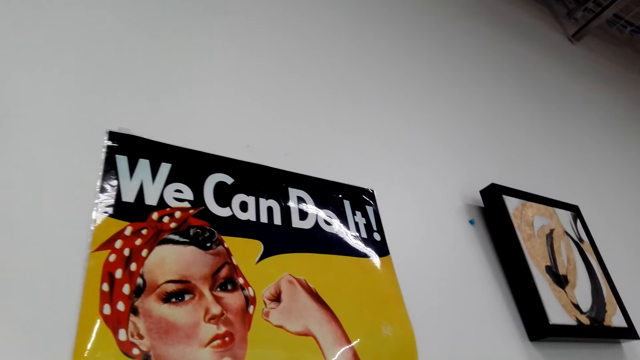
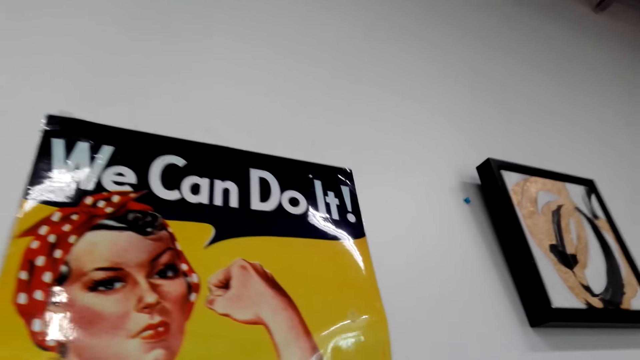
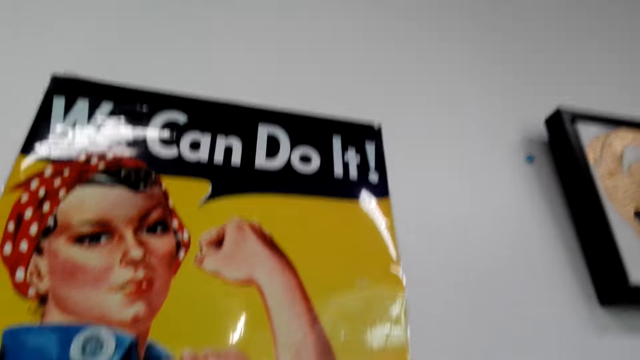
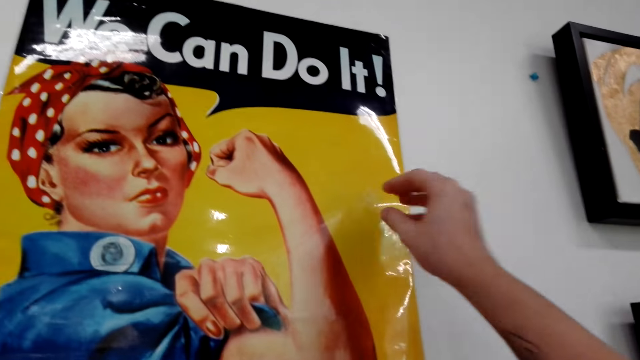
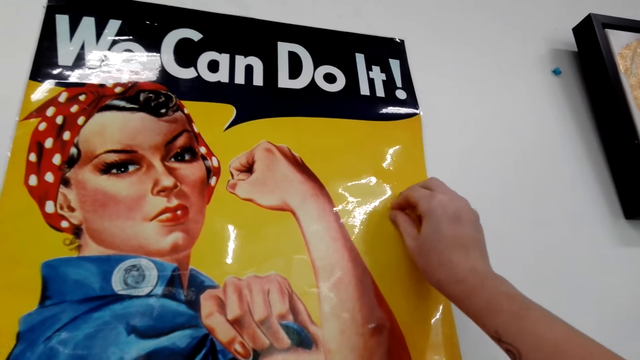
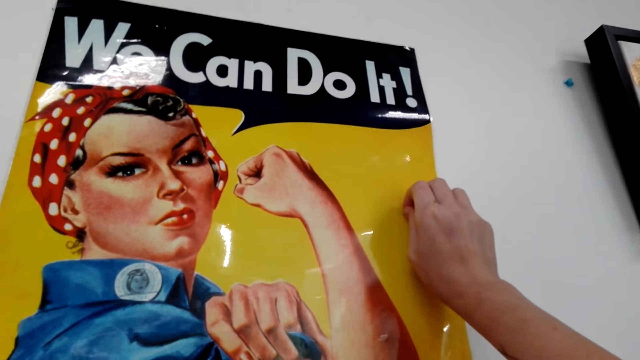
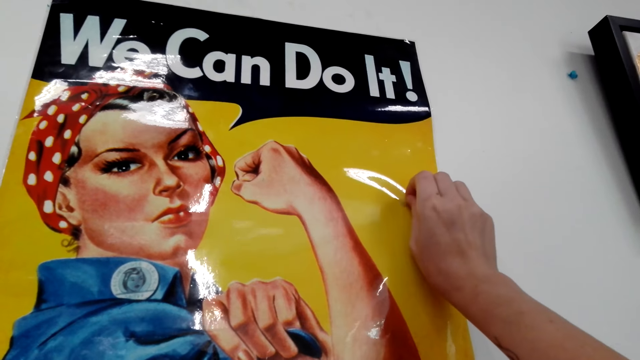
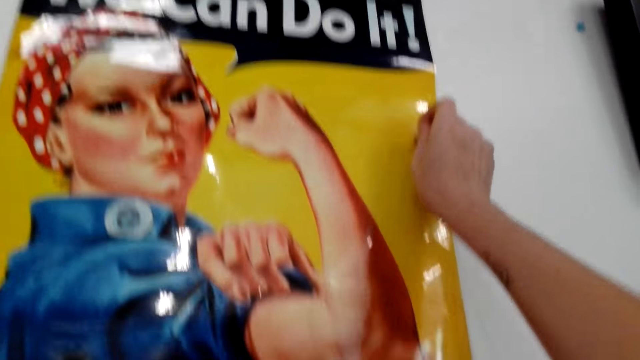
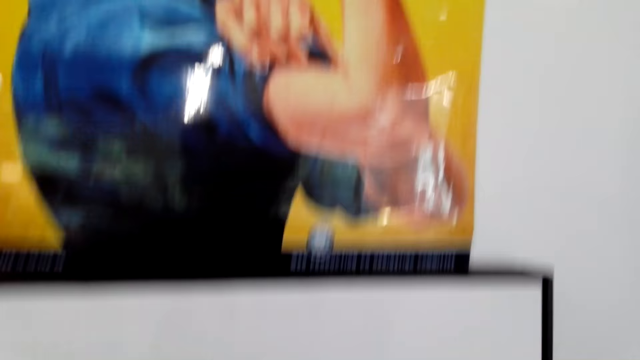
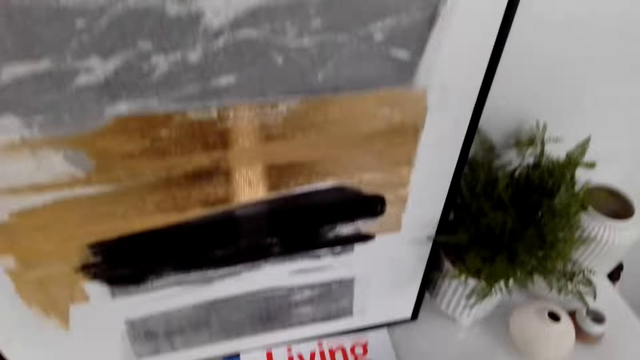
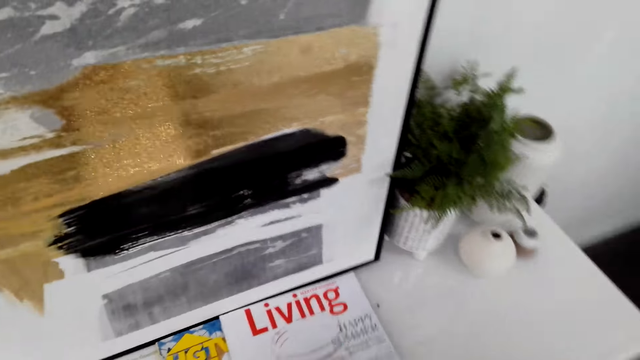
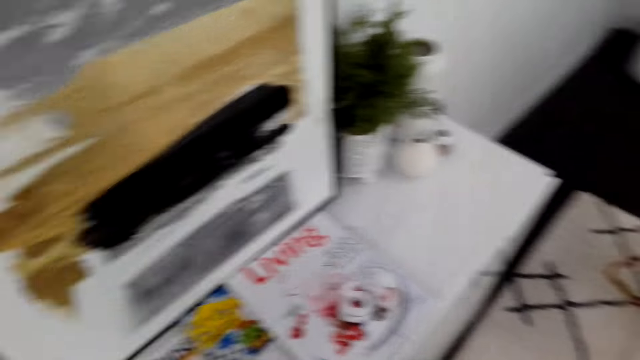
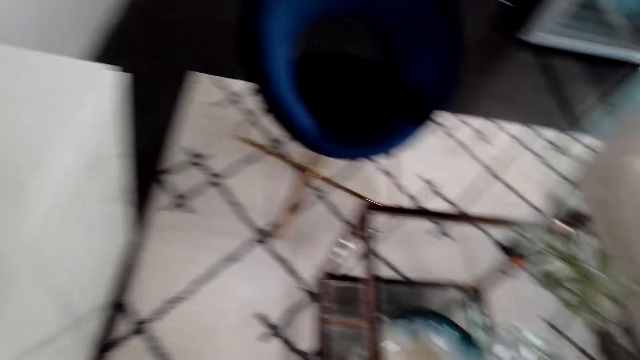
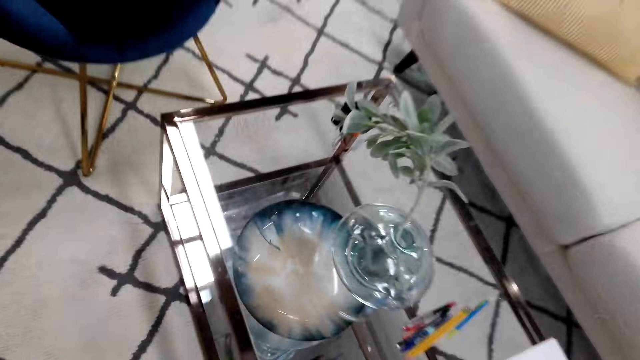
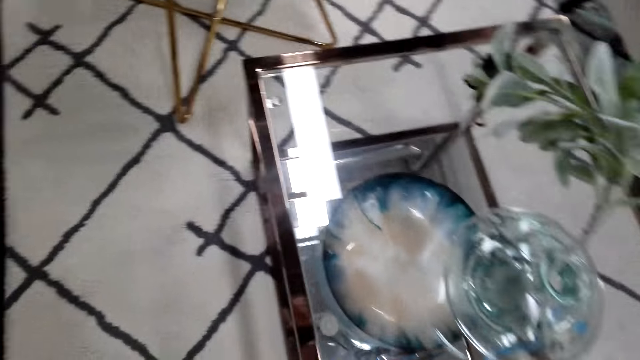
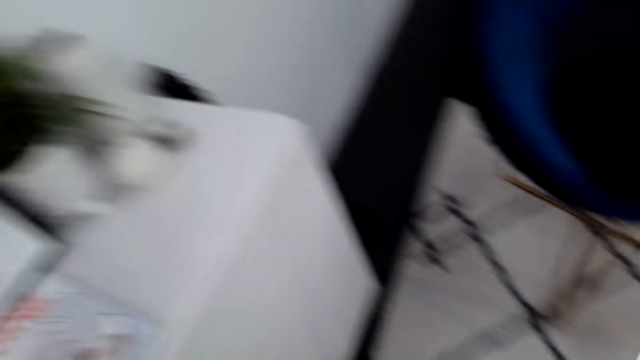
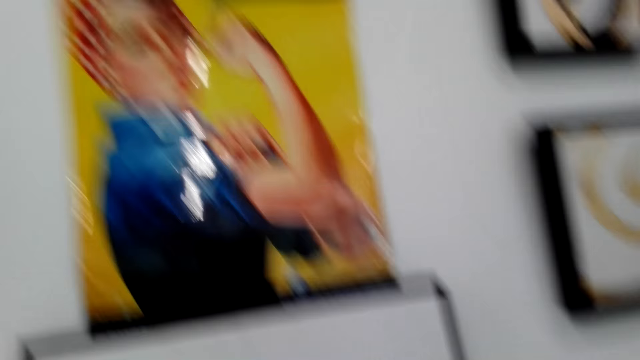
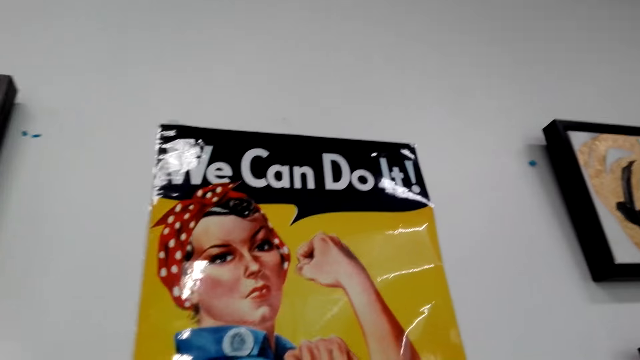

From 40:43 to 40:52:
The camera wearer looks around. They peel off the sellotape on the manila paper with a drawing image on the wall. They remove a tape on a chart. They look around.

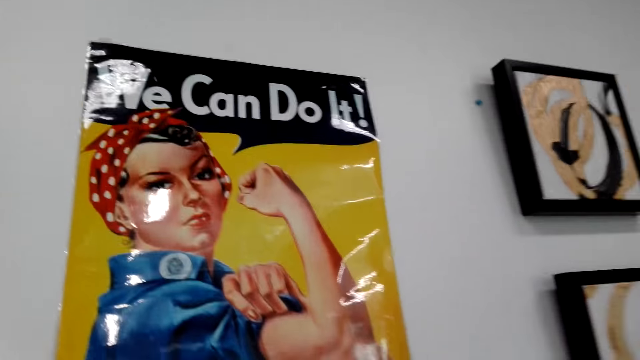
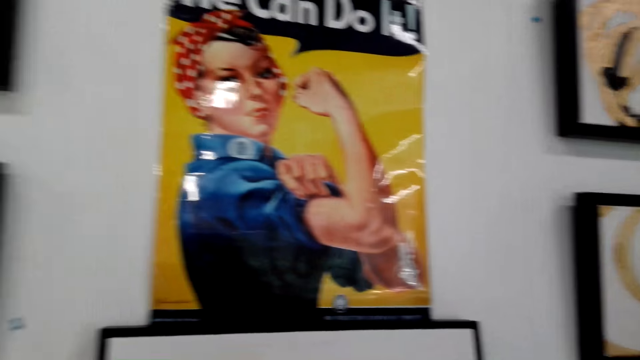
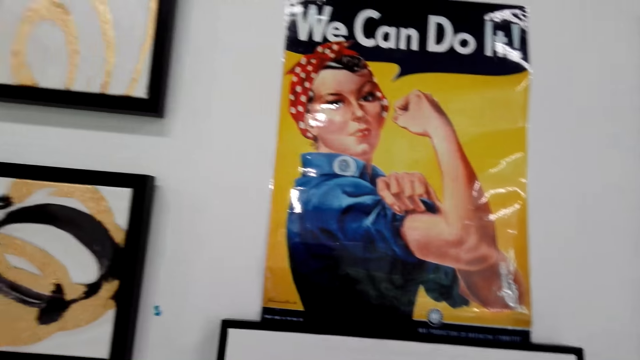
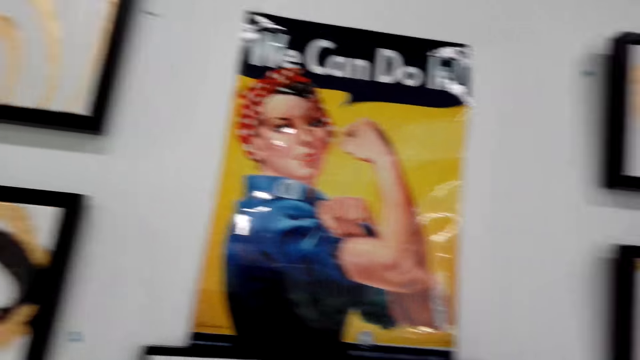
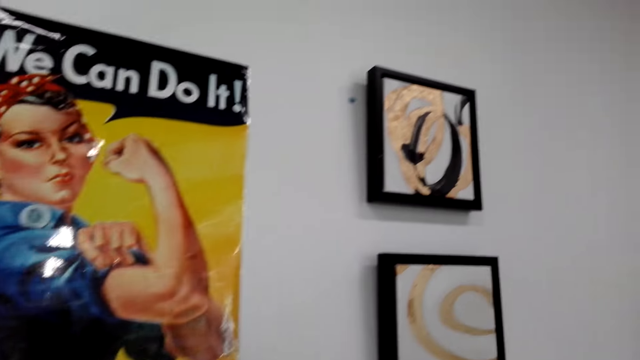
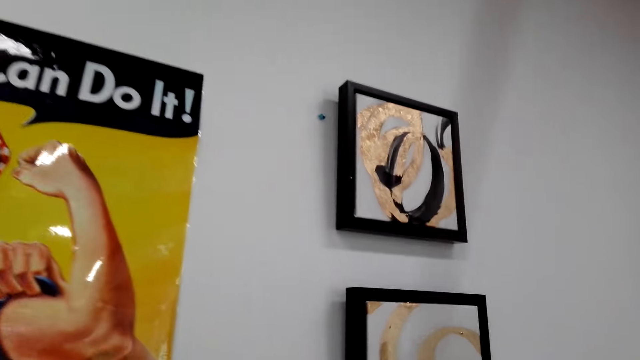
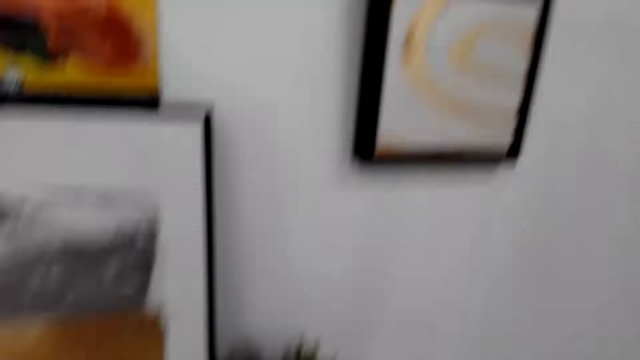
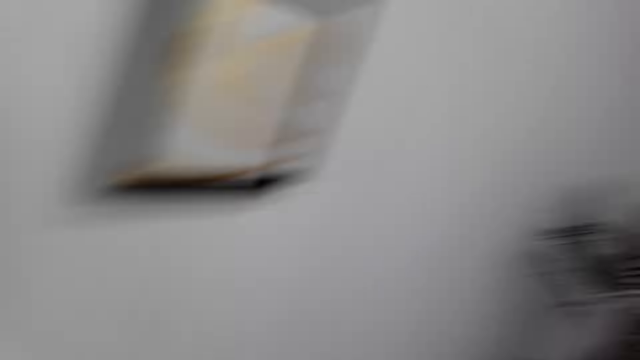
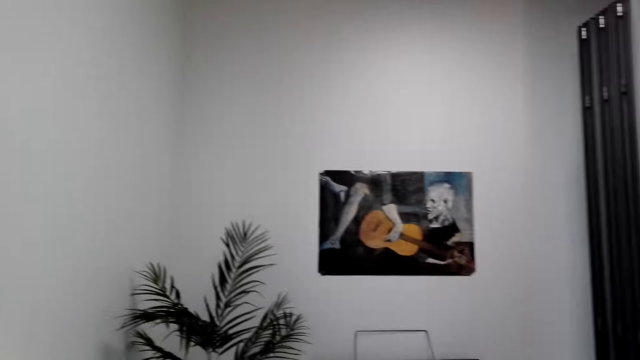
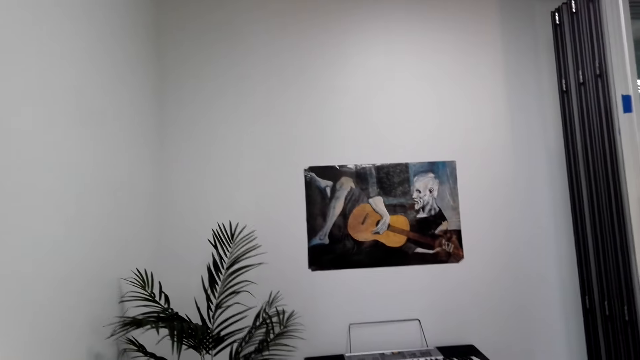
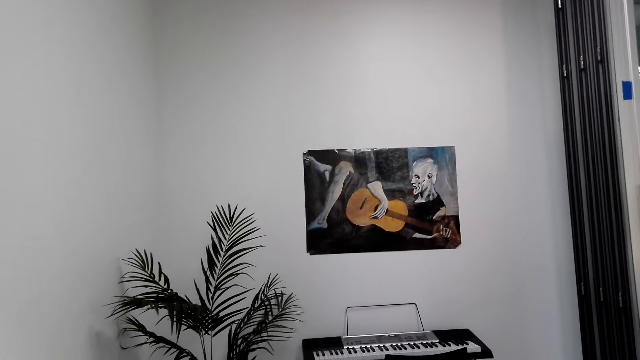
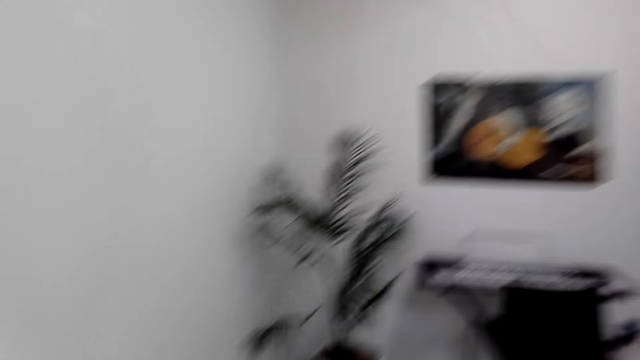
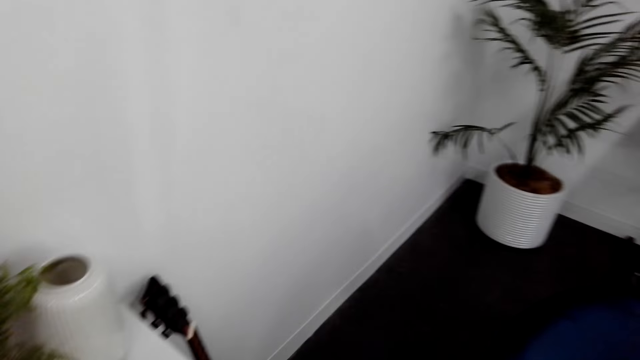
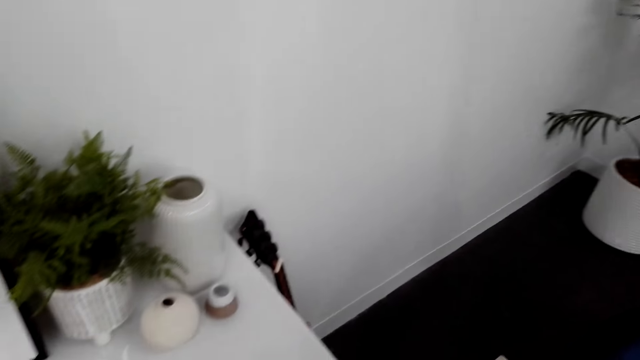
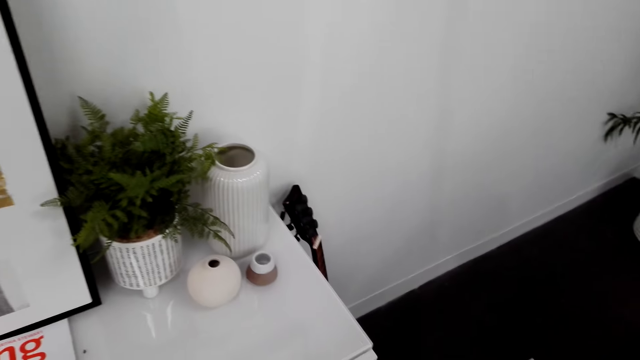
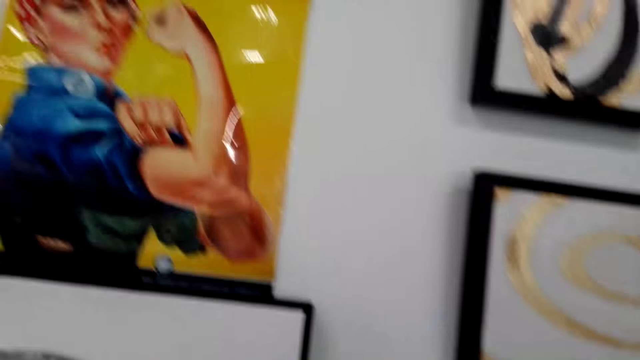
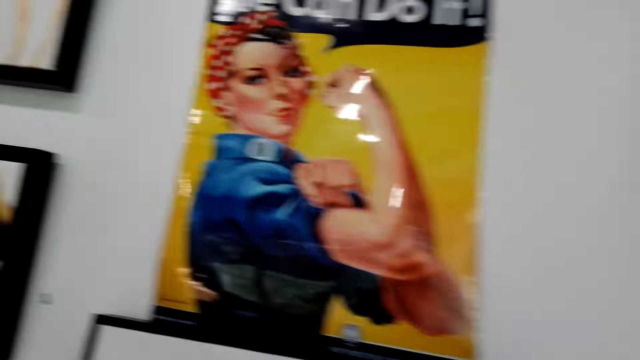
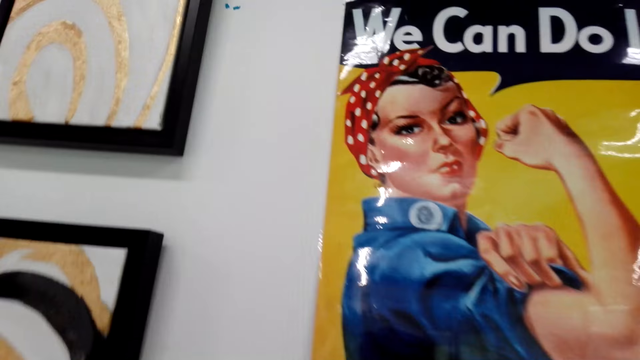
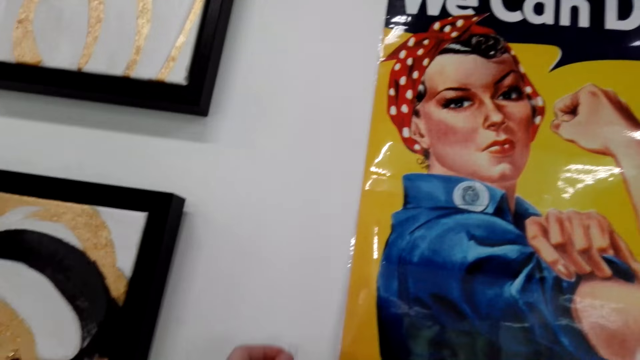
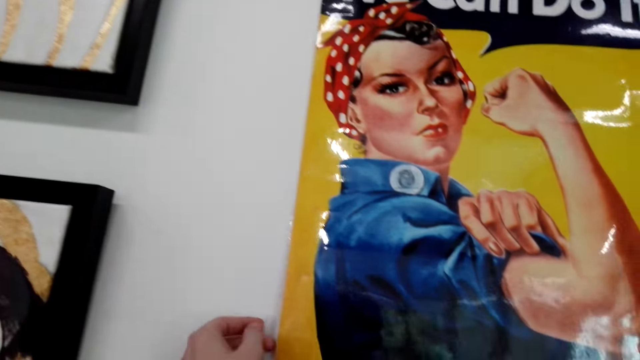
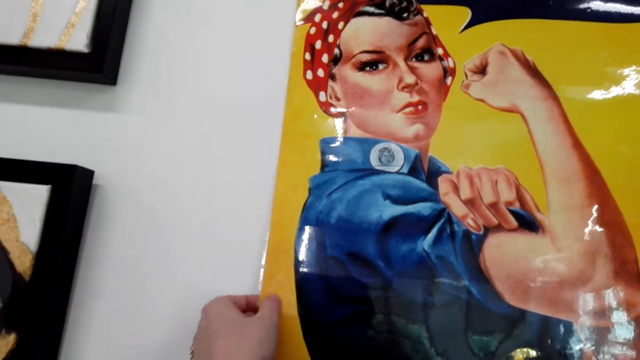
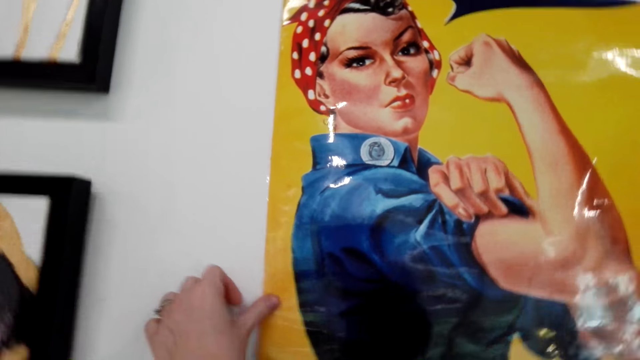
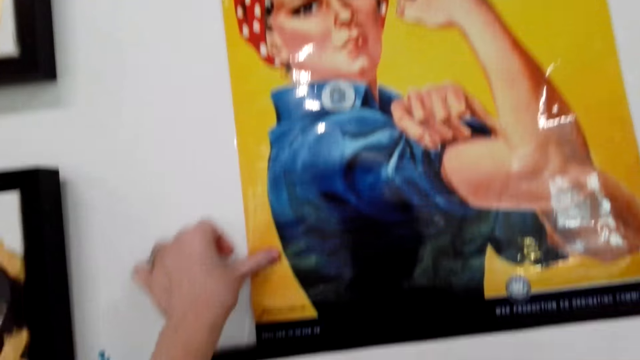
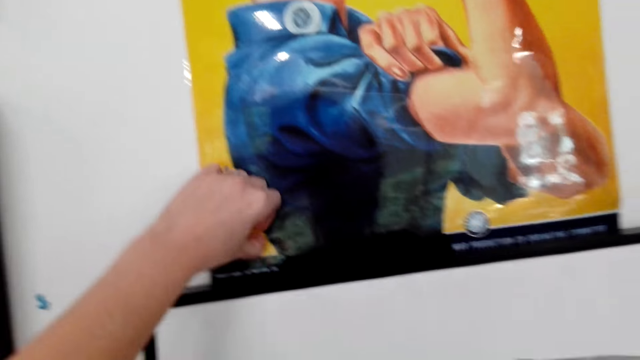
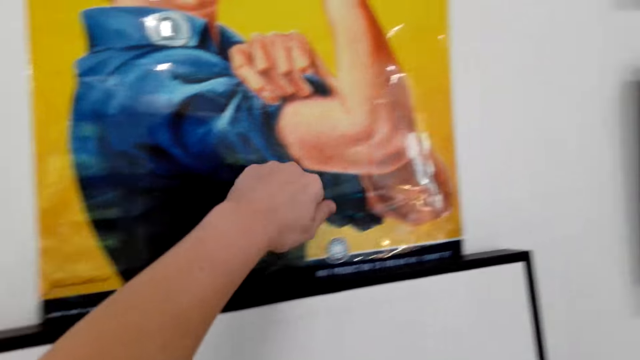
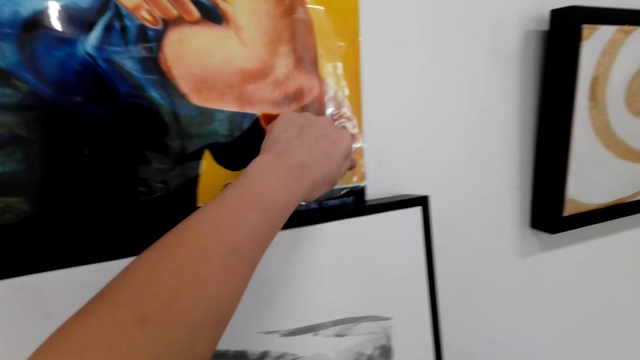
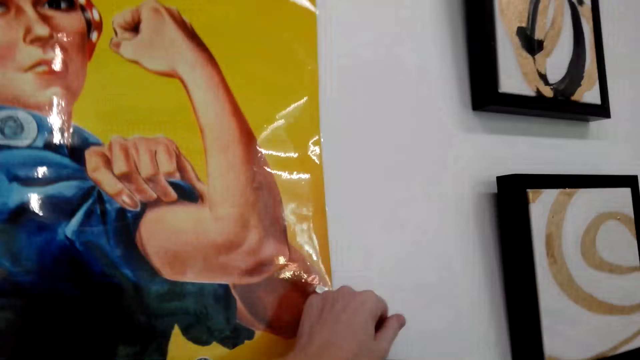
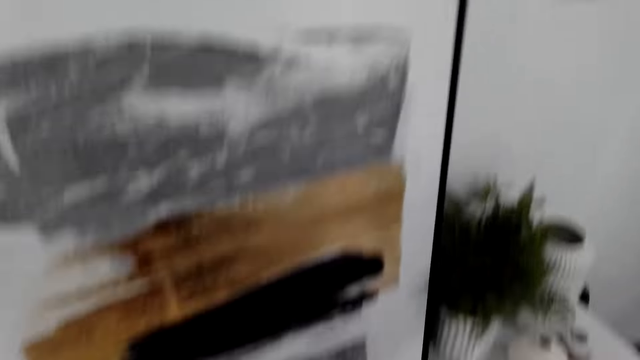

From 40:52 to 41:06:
The camera wearer looks at the wall chart. They look around. They stick a chart on the wall. They press the poster on the wall.
